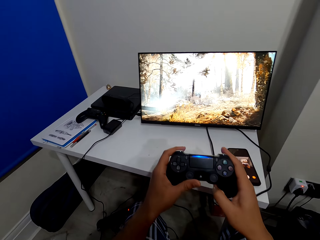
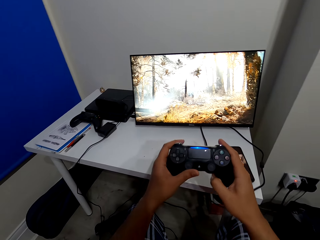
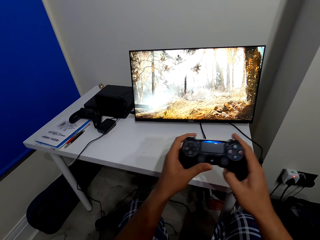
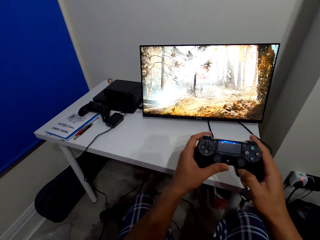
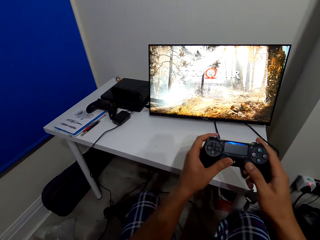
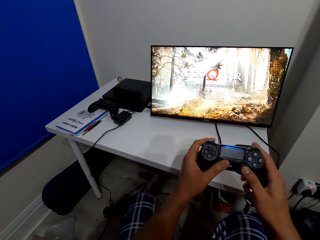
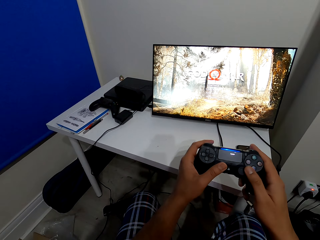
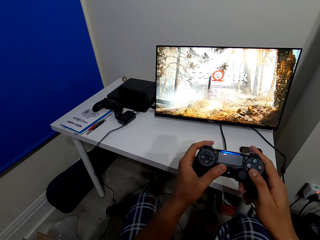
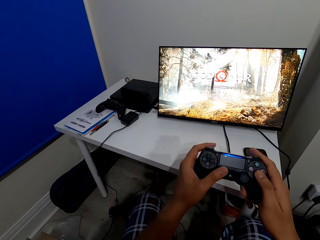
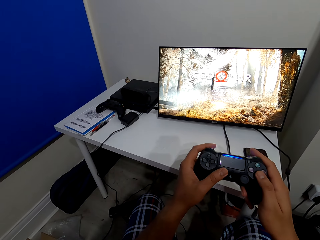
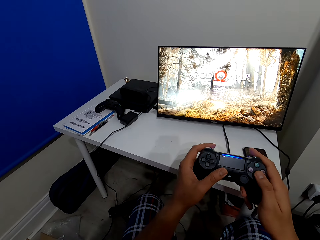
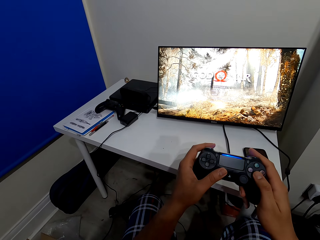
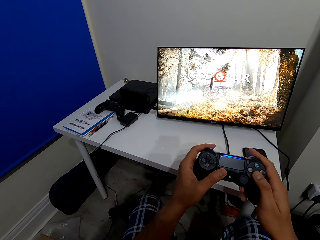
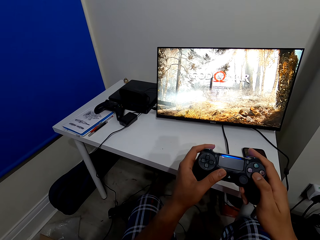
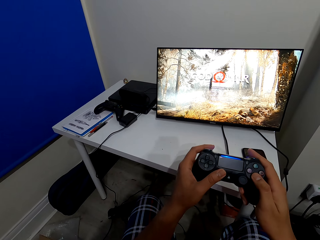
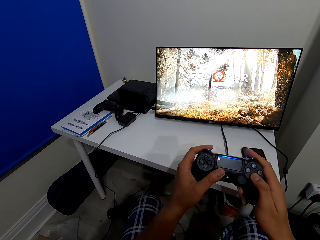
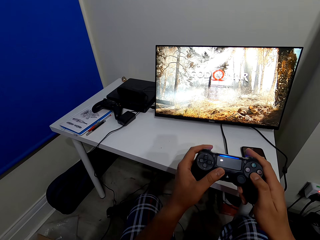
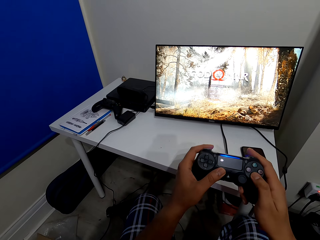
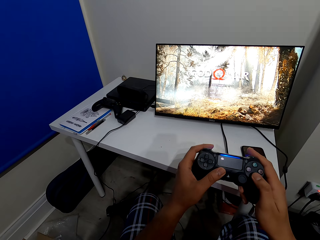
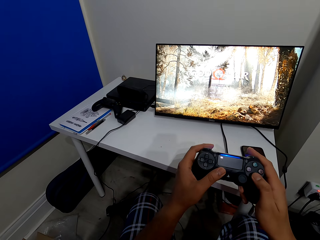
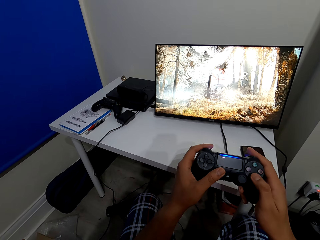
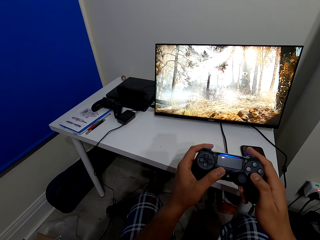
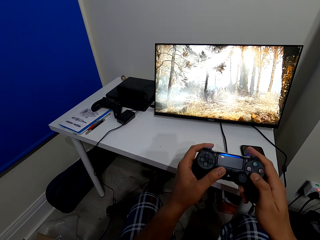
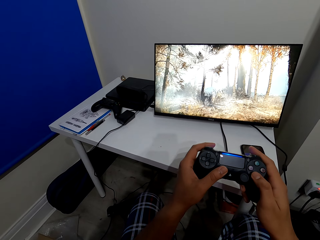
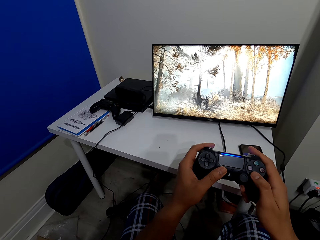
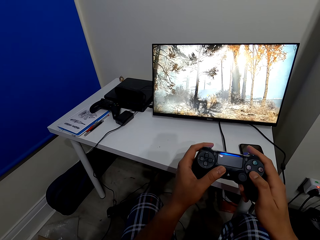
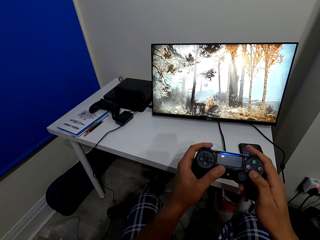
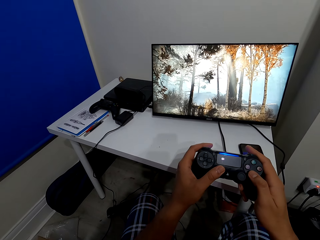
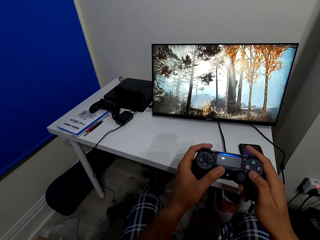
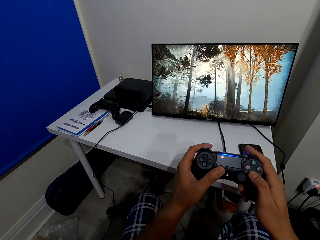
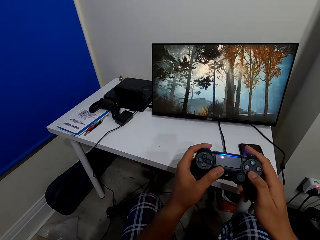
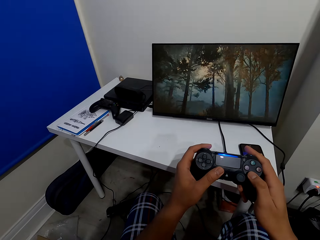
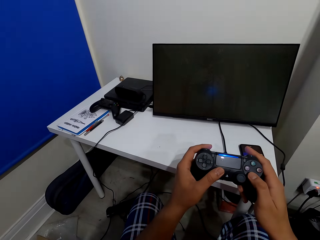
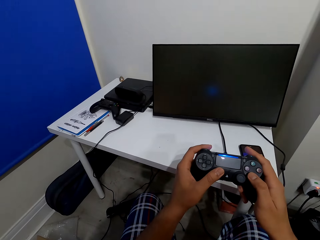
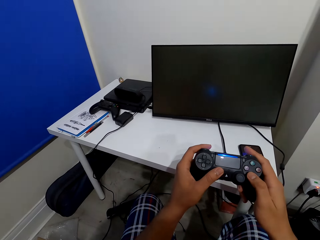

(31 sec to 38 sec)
The camera wearer plays a game on a PlayStation.

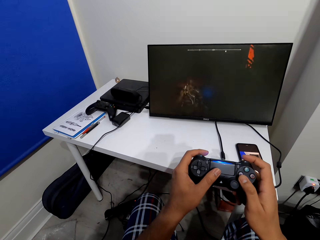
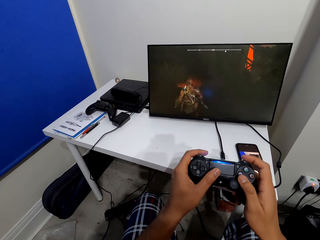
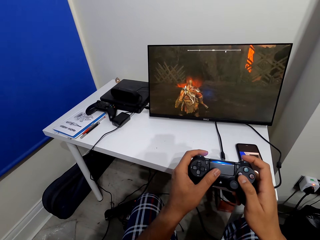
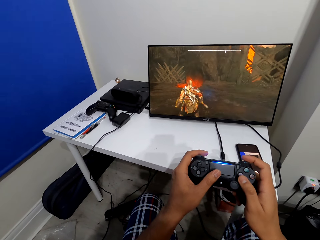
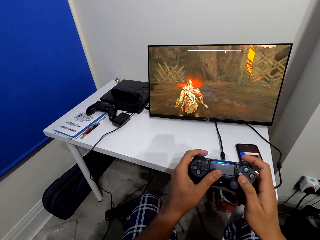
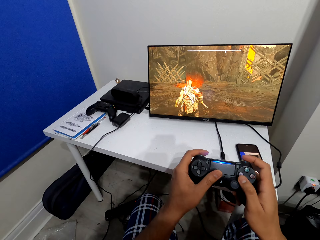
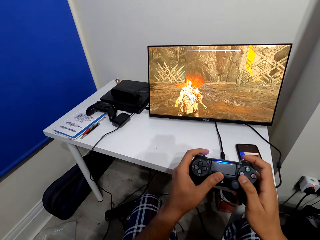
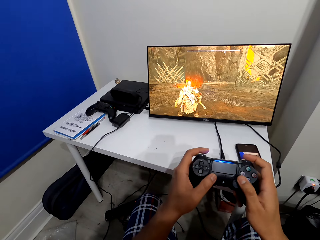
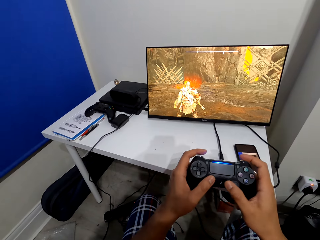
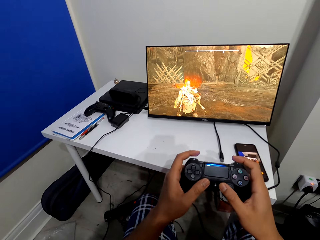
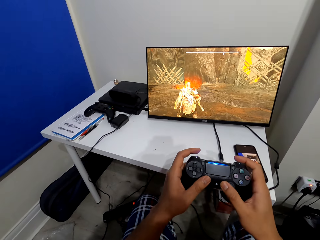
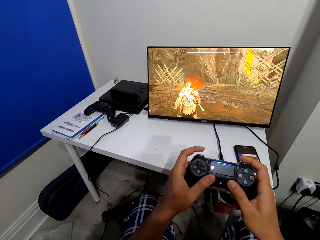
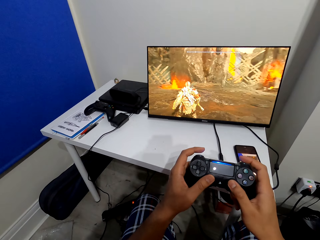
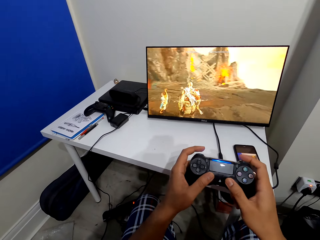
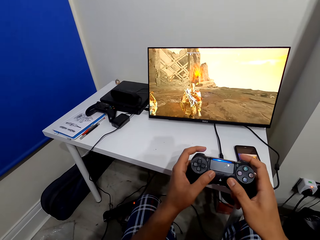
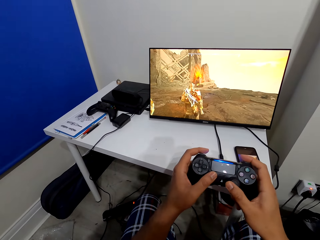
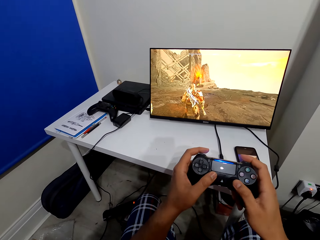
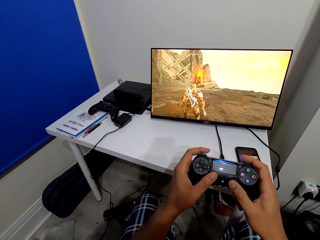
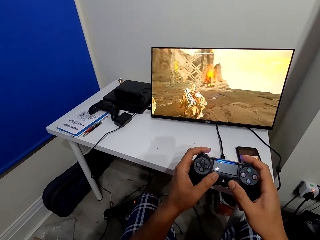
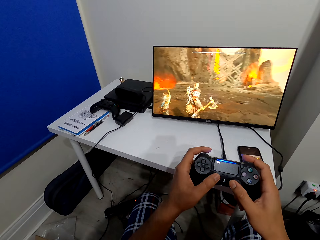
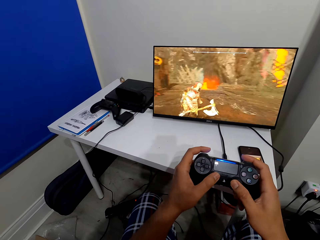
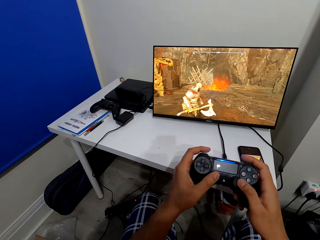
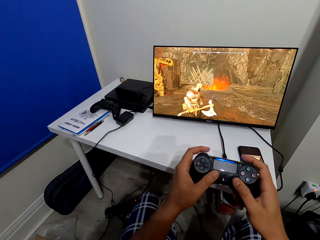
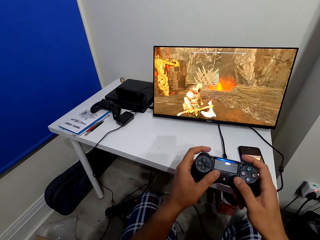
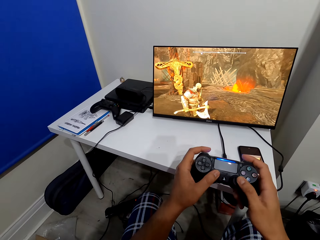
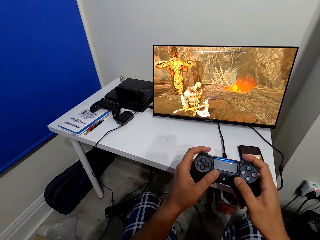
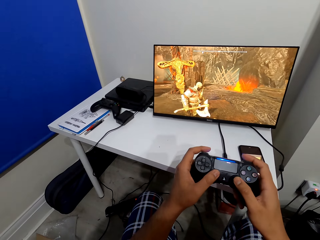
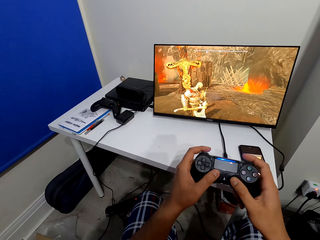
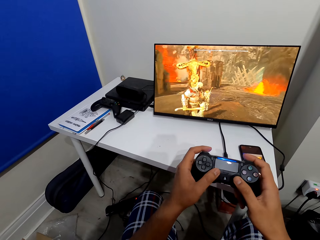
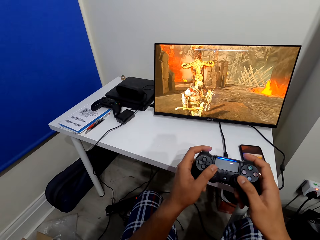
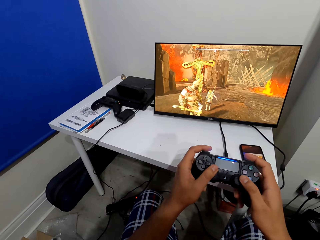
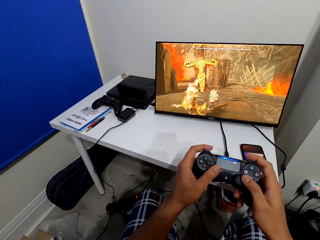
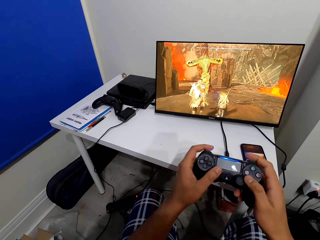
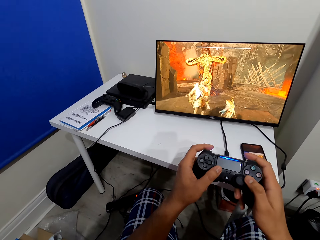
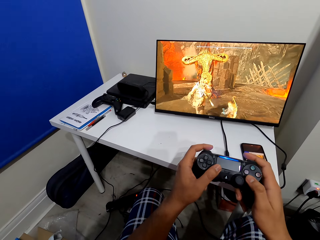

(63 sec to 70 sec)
The camera wearer plays a video game on the television.

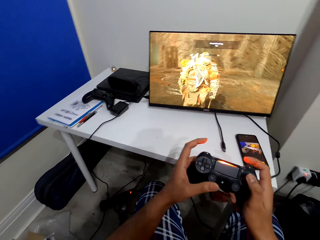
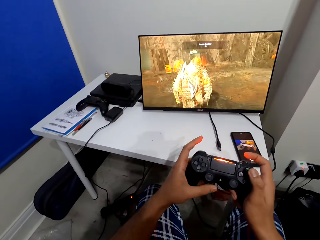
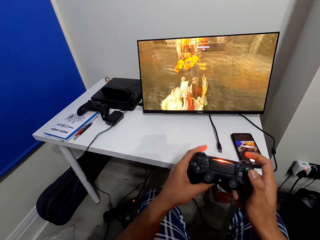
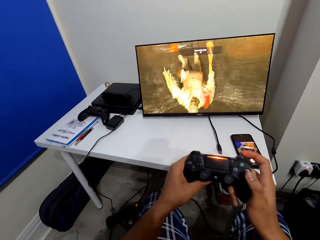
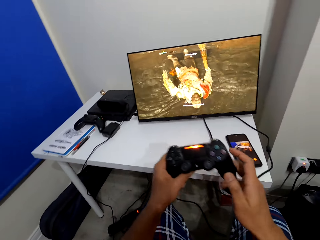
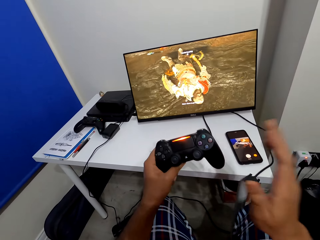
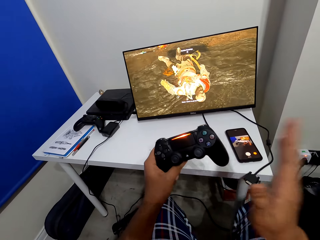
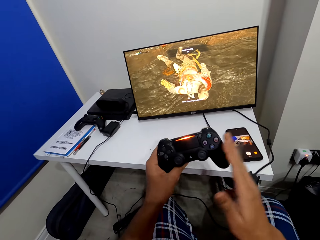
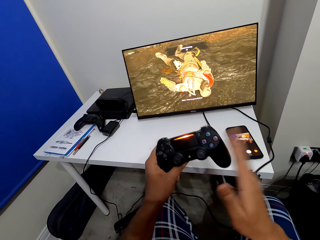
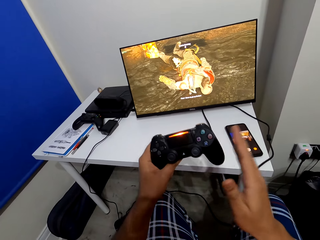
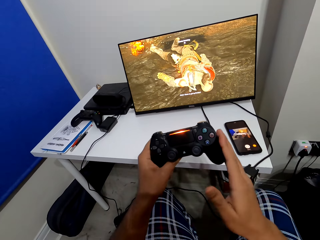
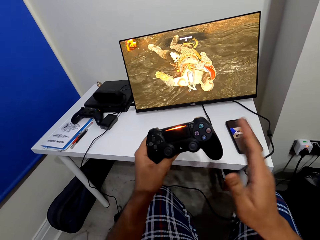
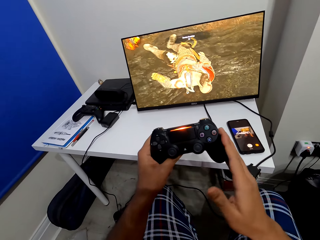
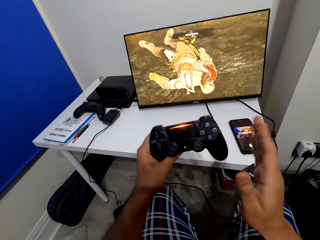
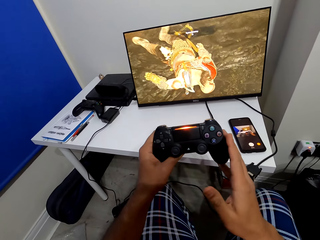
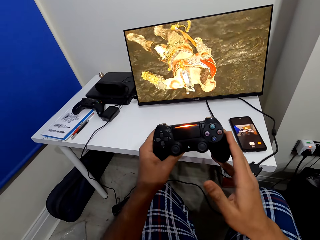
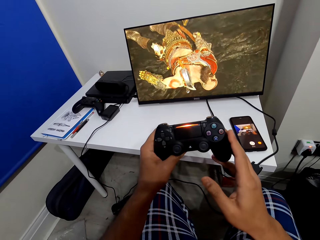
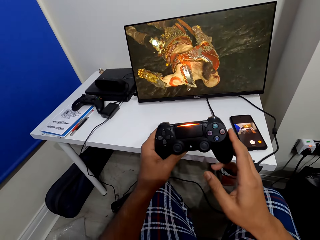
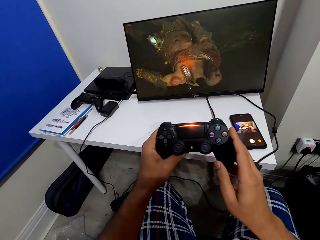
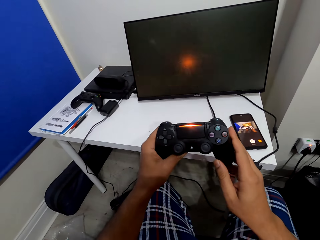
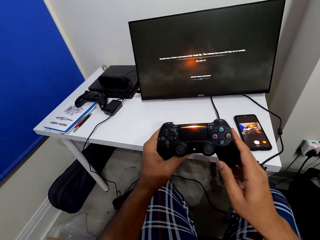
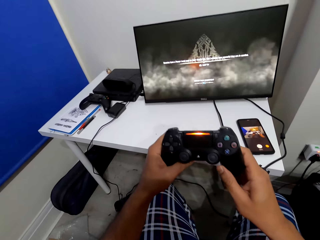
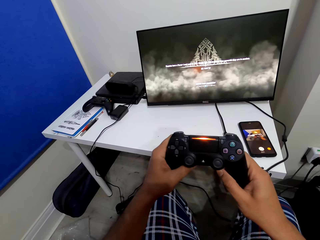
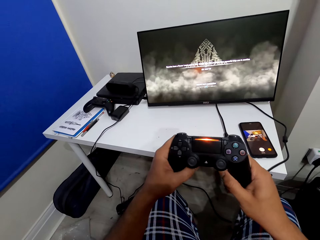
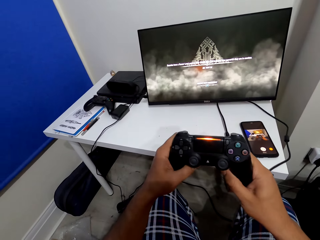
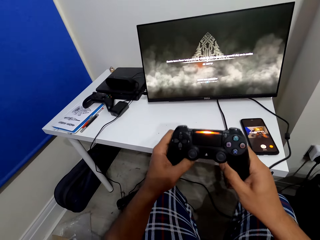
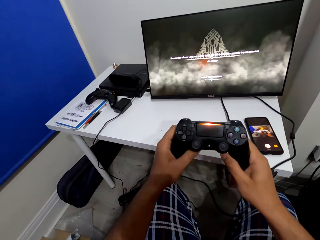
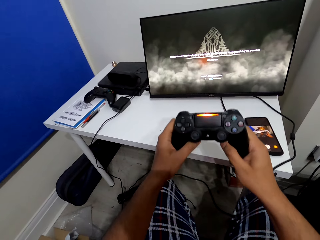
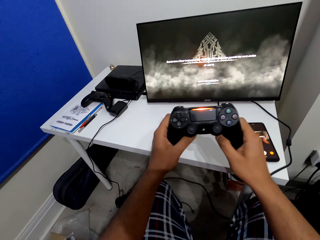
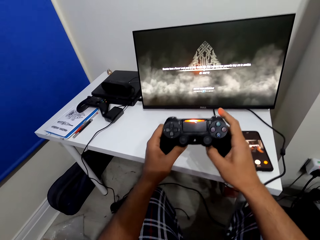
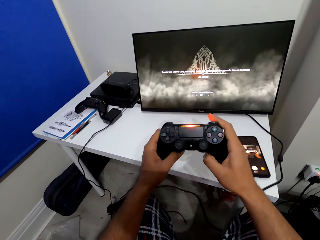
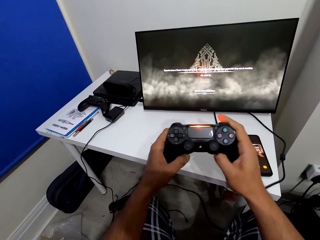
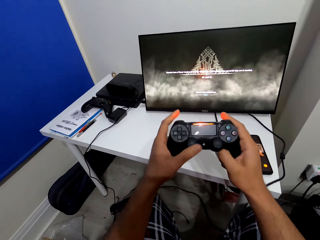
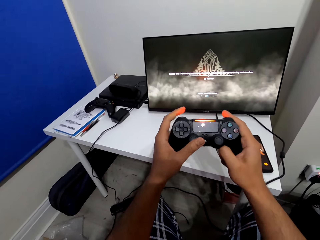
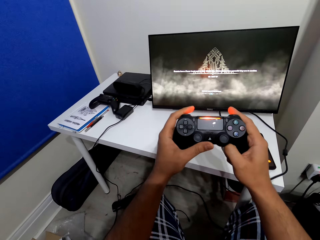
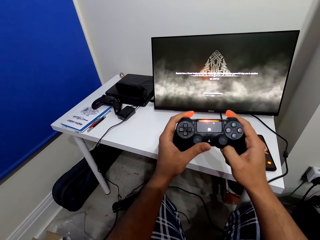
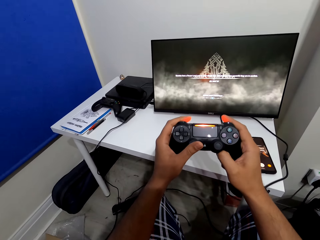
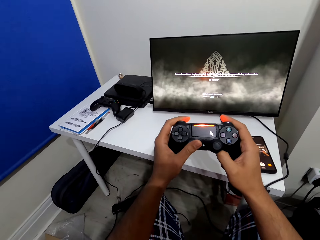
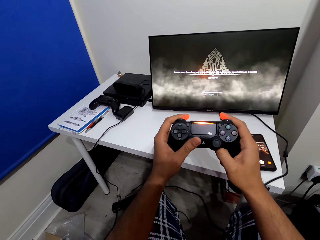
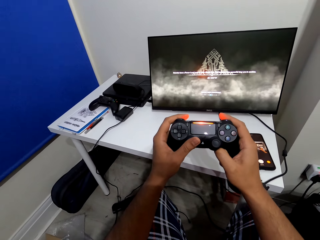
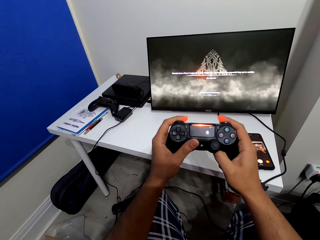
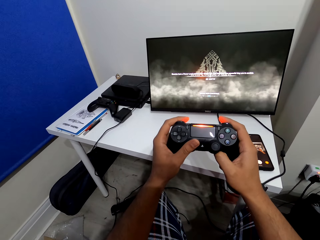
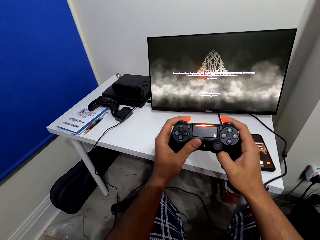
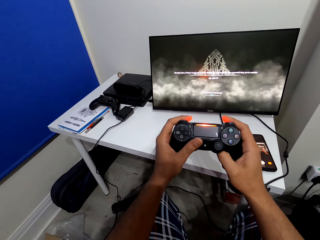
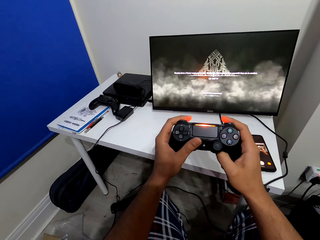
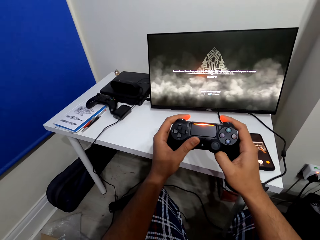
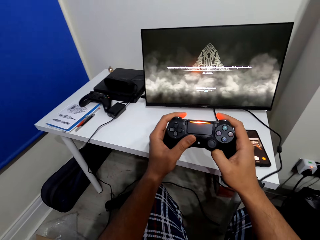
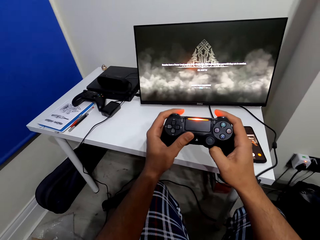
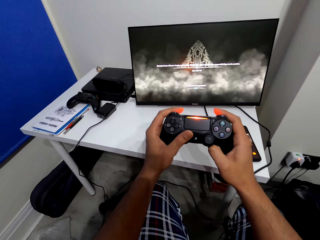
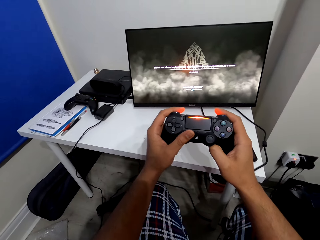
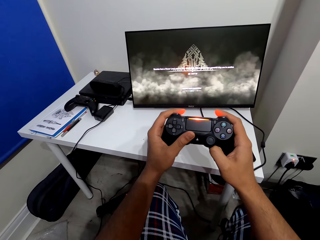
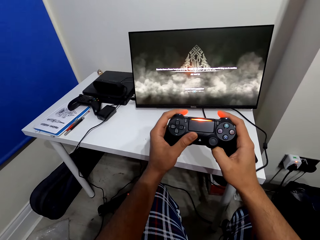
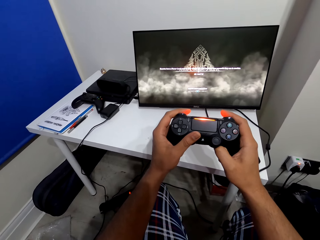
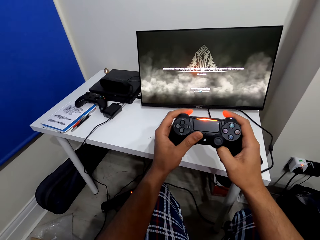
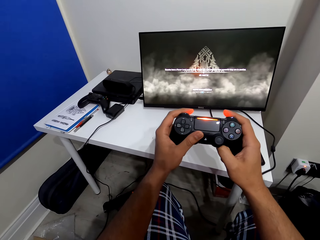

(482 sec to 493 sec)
The camera wearer taps on the joystick. They operate the video game keypad.
